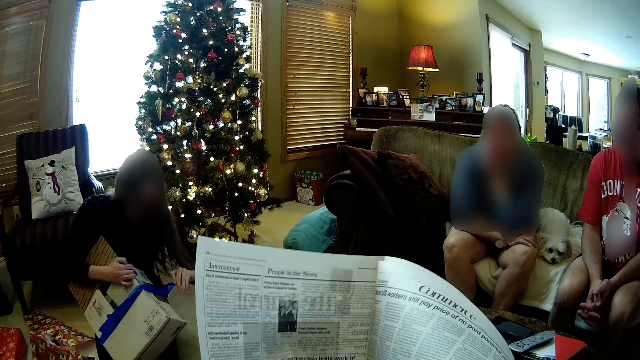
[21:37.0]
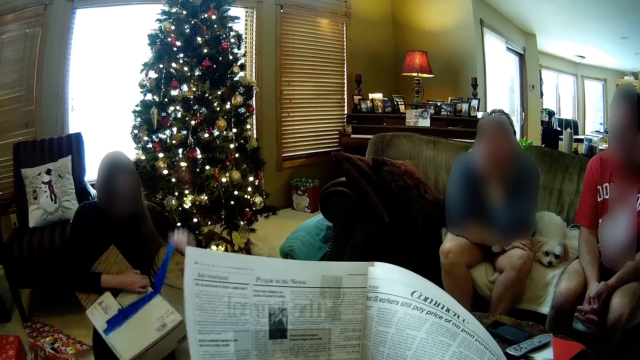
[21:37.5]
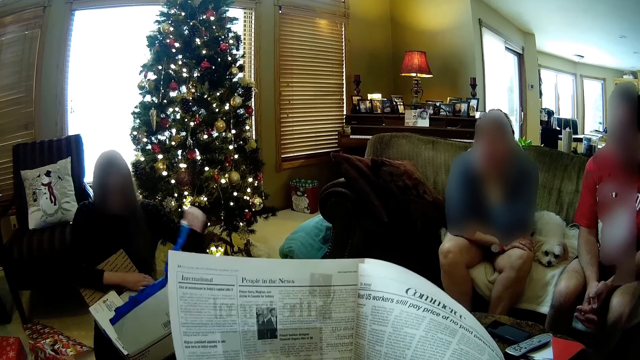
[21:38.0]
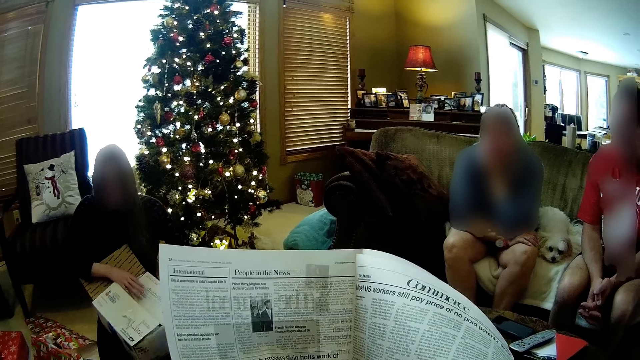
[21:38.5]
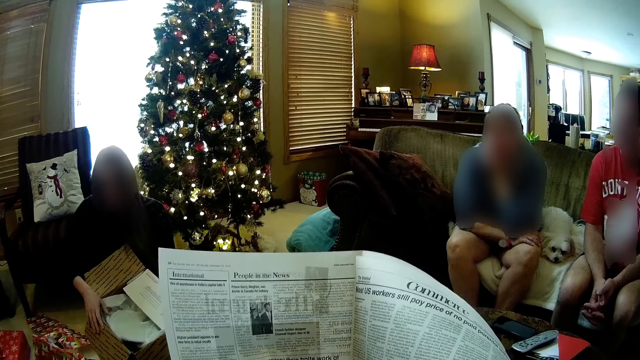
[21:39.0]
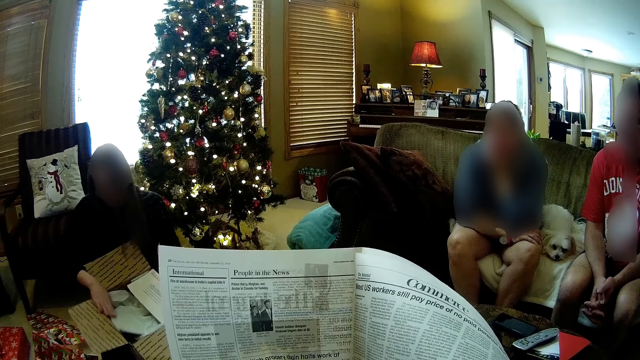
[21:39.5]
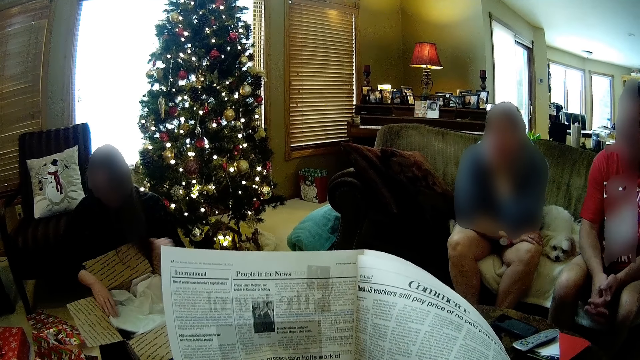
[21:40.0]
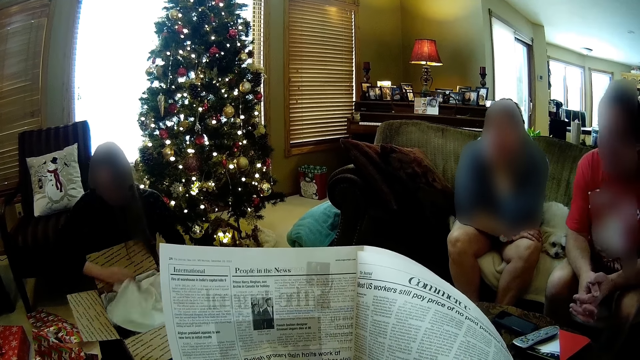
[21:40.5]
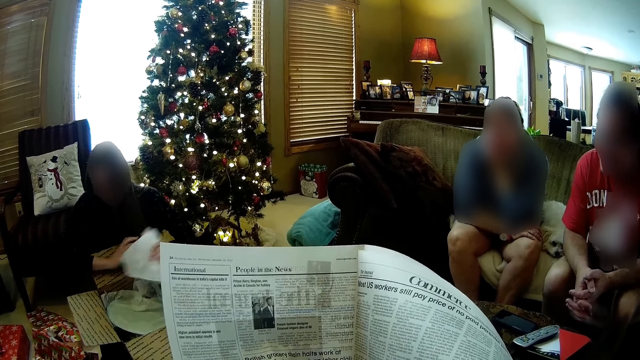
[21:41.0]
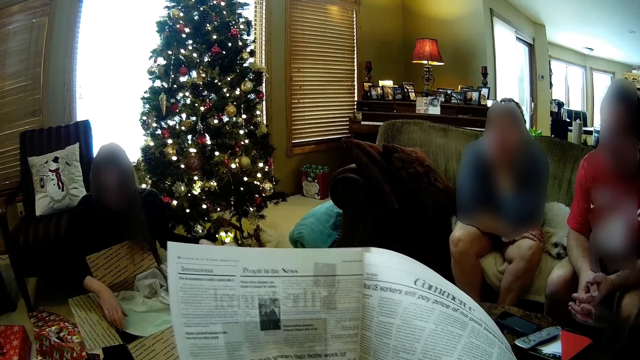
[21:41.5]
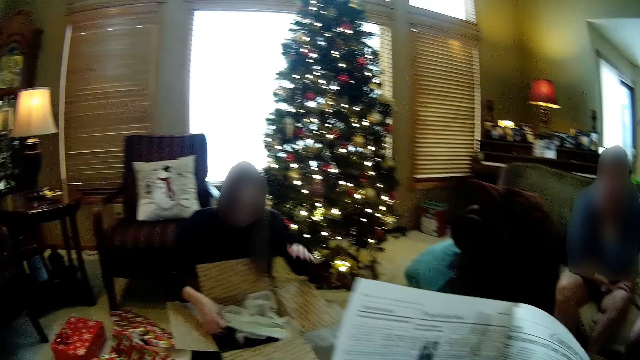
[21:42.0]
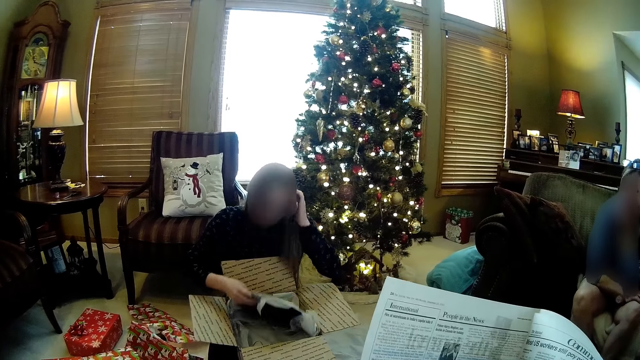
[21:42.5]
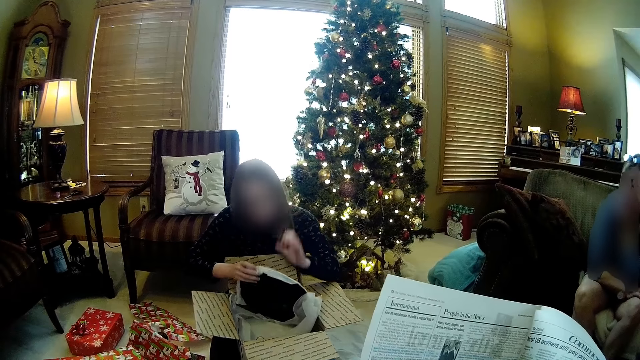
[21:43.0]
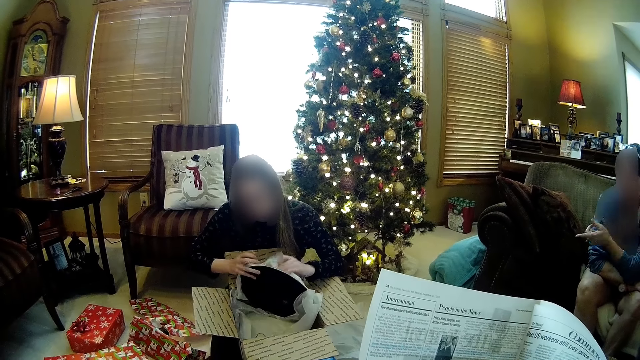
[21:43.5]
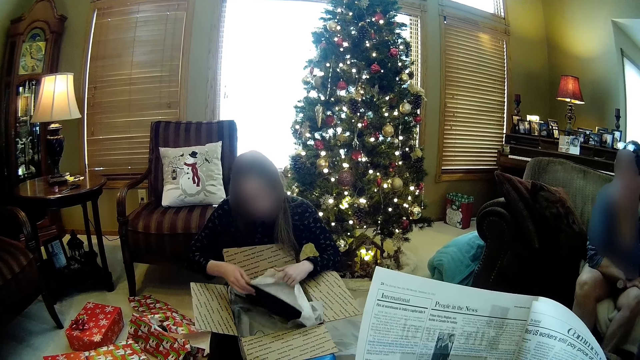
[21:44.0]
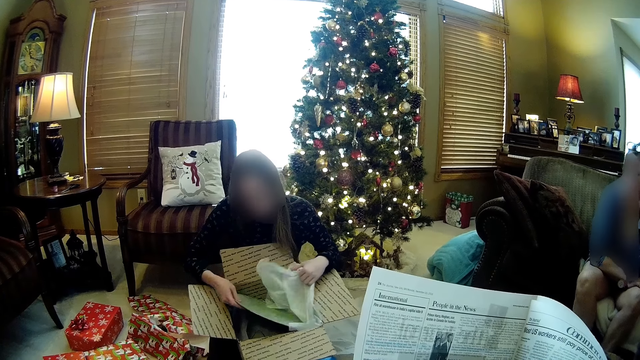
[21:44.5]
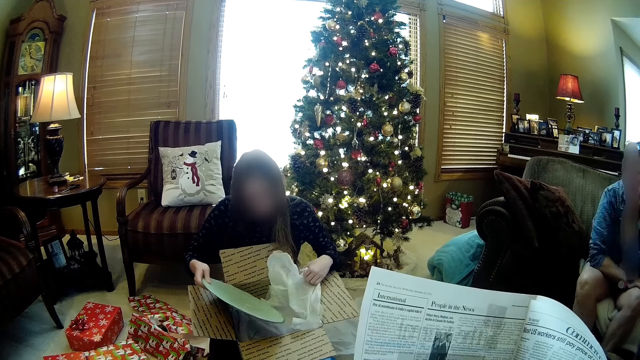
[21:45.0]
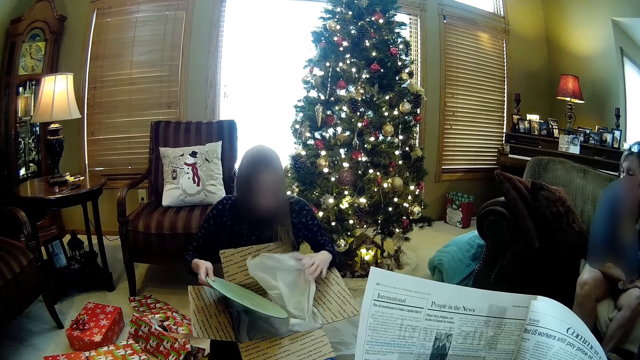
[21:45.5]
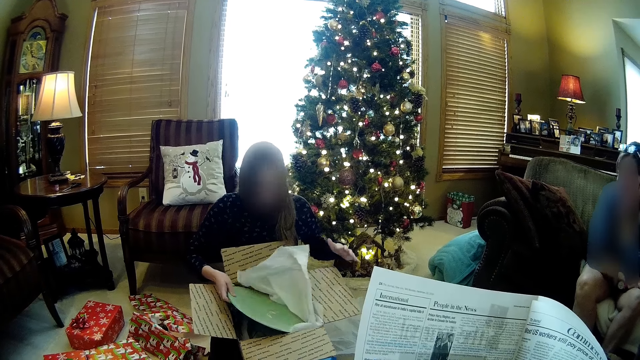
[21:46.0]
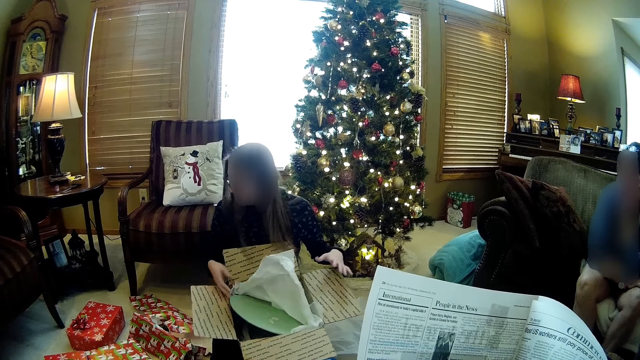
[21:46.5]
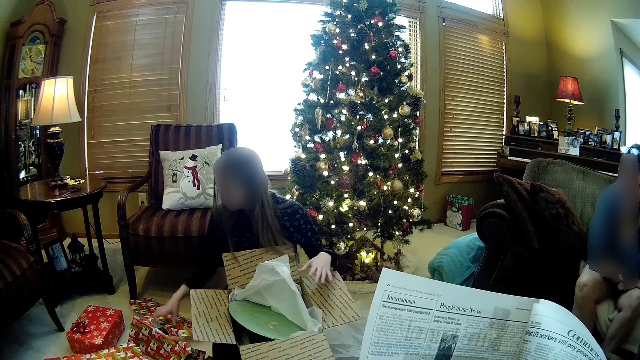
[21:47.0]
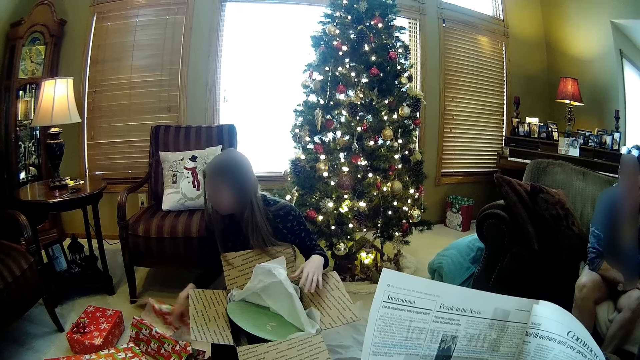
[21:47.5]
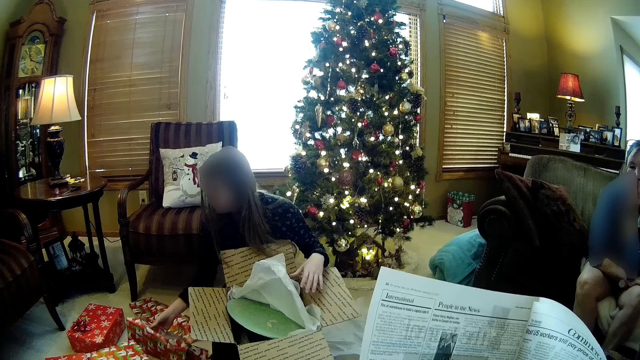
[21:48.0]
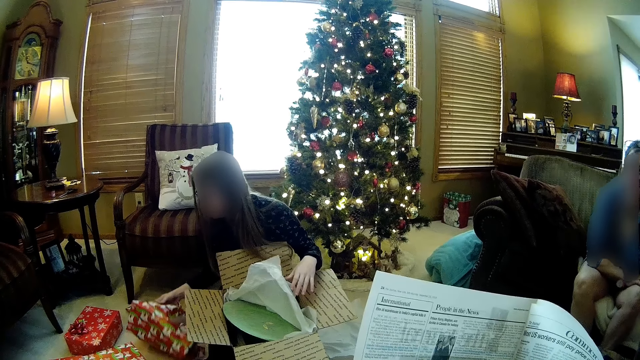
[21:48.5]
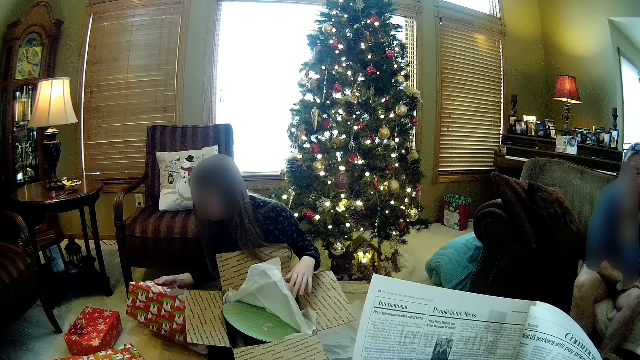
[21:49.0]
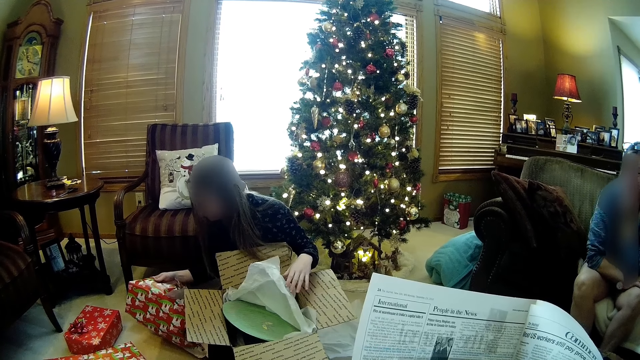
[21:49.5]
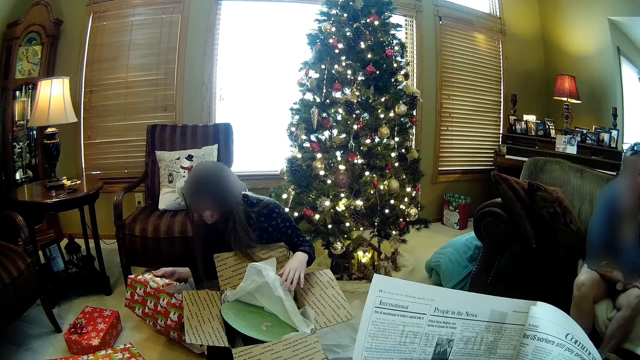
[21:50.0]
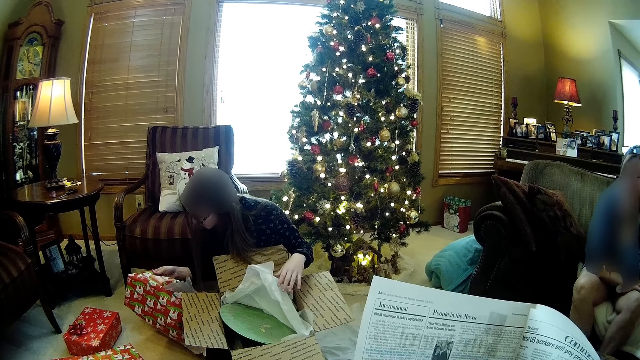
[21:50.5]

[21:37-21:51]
The woman removes the seal on the box. The woman opens the top of the box. The woman removes polythene paper in the box. The woman unwraps the round frame or lid with both hands. The woman carries the round frame out of the package with her right hand. The woman places the round frame in the package with her right hand. The camera wearer adjusts the nylon paper on the floor. The woman carries the wrapper from the ground with her right hand. The woman looks at the name on the wrapper.

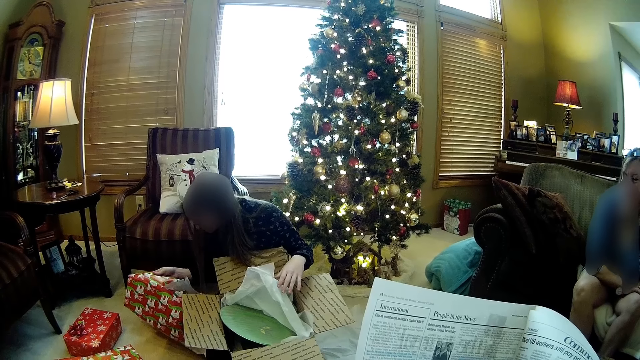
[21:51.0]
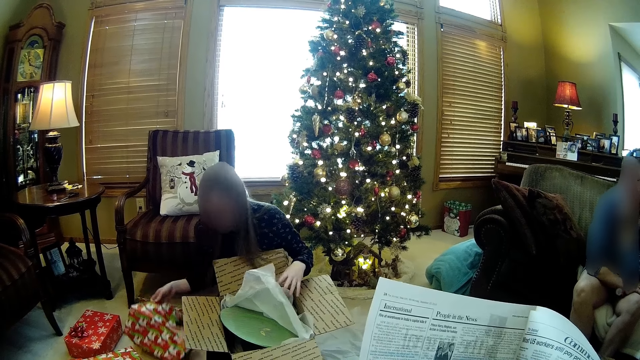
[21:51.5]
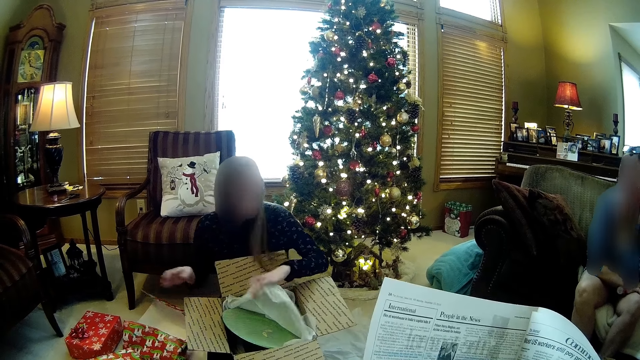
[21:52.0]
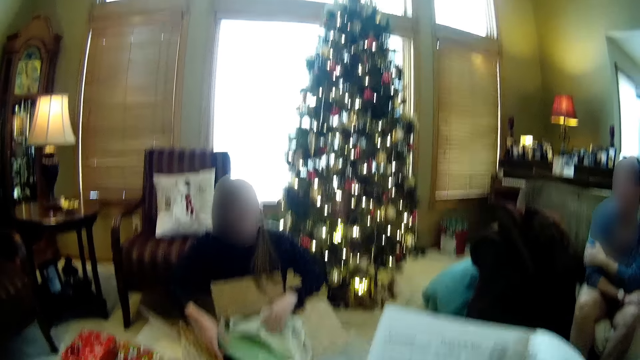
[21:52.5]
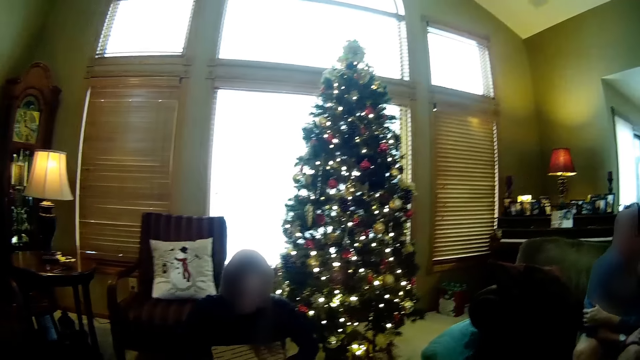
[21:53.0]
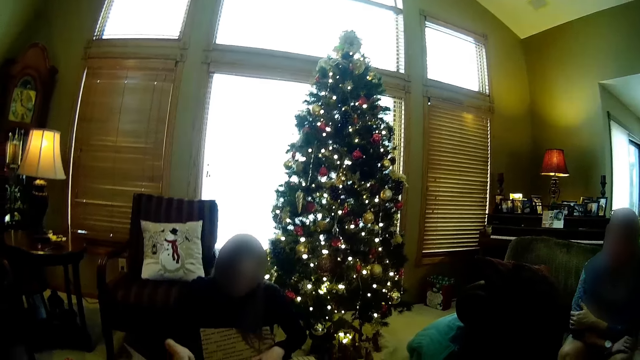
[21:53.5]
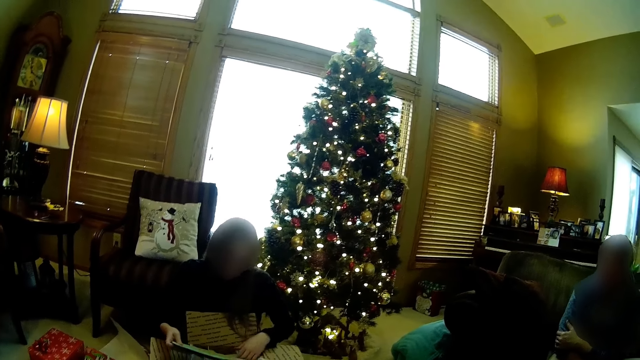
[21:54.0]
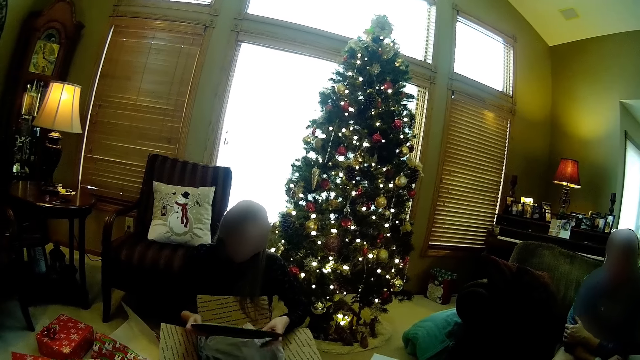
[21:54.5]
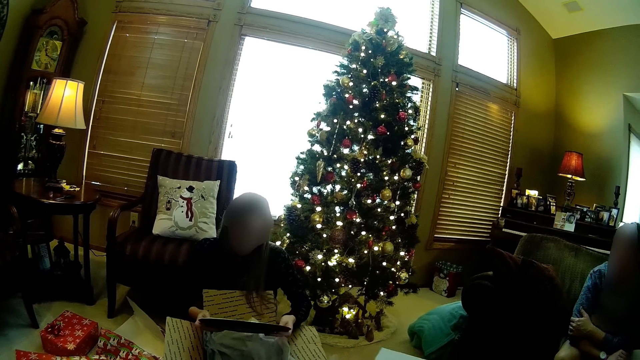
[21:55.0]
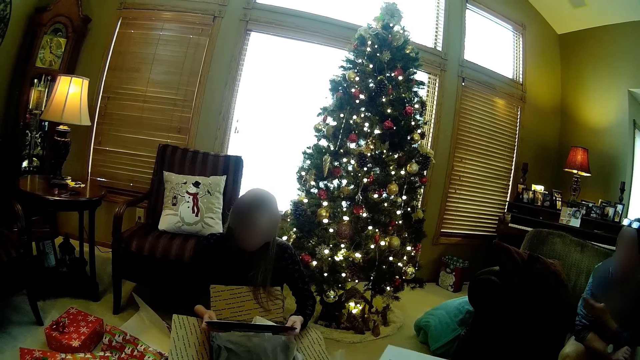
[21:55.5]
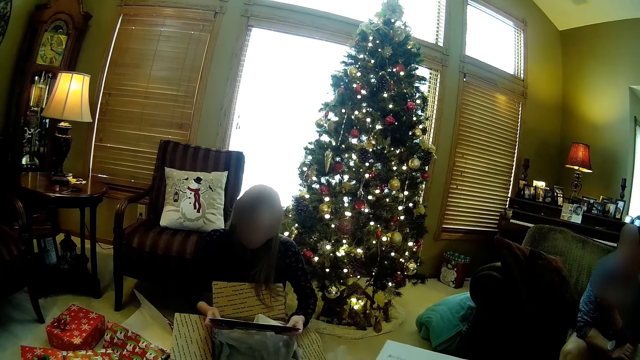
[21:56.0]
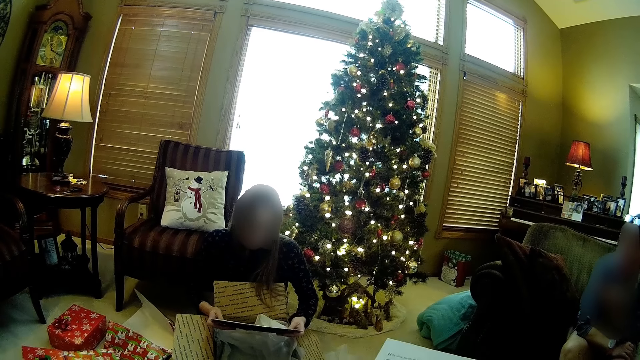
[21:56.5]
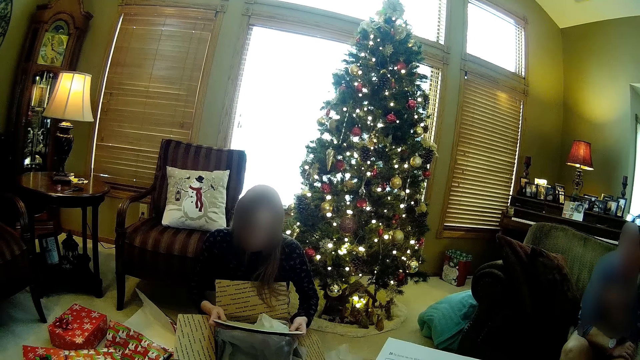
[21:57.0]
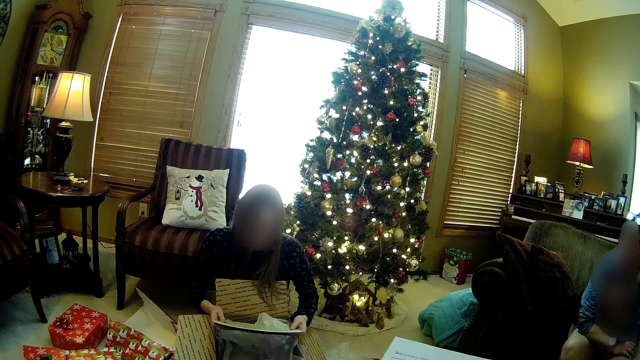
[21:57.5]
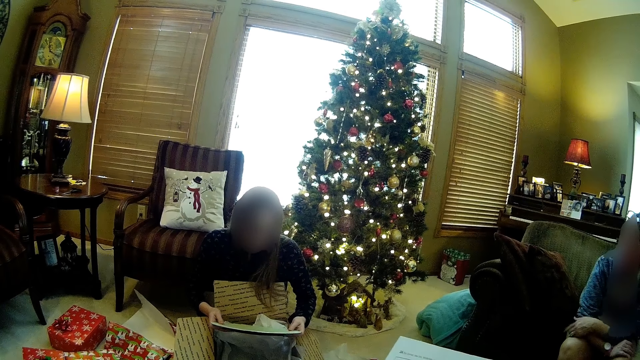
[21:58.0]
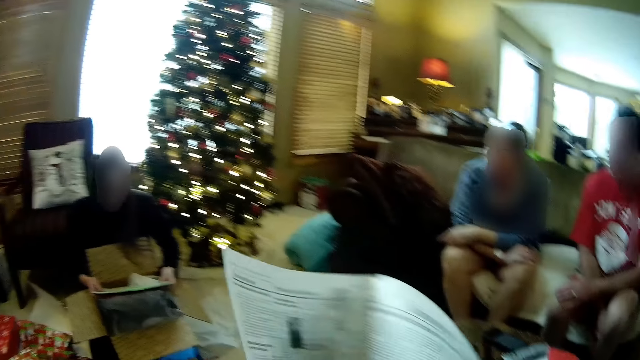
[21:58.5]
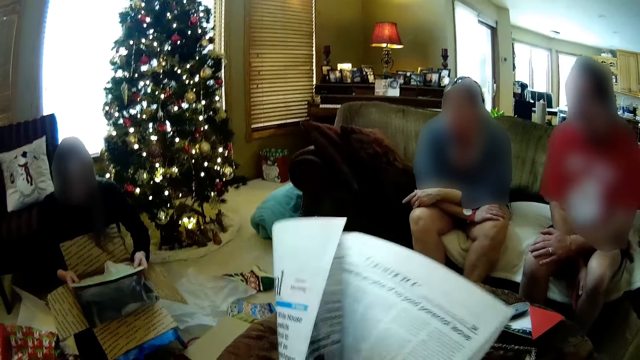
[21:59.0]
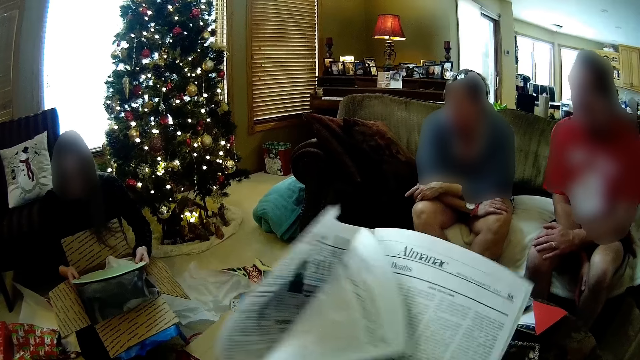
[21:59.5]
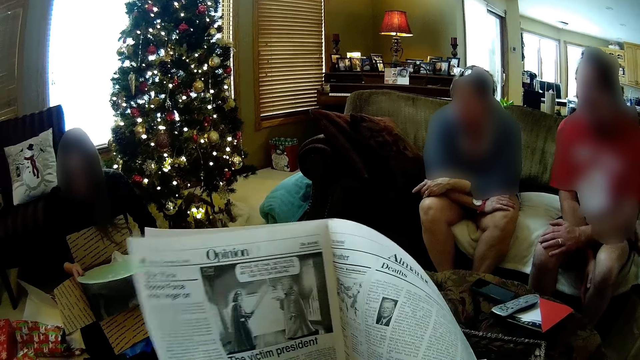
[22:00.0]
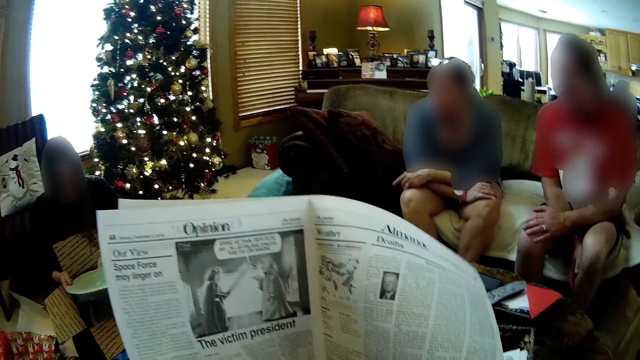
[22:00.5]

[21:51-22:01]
The woman drops the wrapper on the ground with her right hand. The camera wearer takes the lid from the box. The woman carries the round frame with her right hand. The woman holds the round frame with both hands. The camera wearer peruses the magazine. He turns the page of the newspaper to the left with his left hand.
